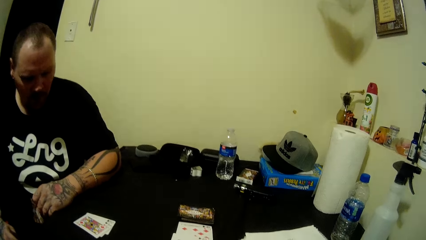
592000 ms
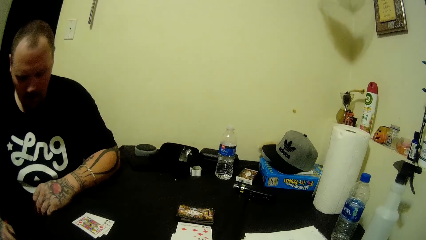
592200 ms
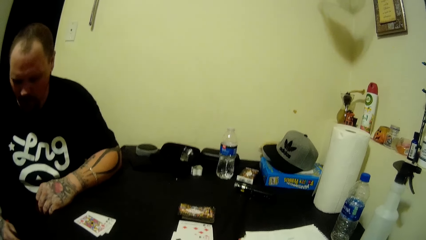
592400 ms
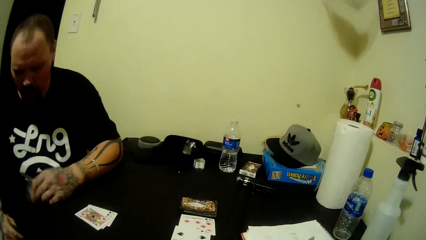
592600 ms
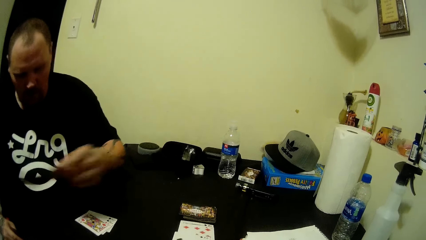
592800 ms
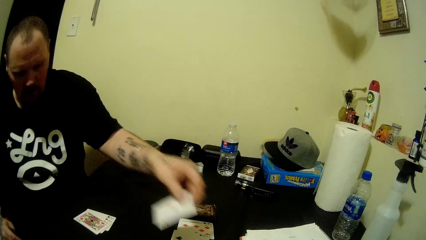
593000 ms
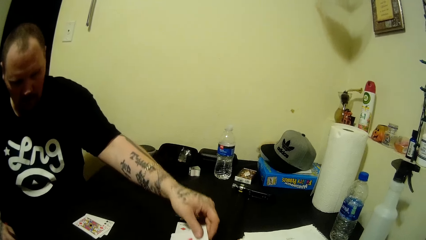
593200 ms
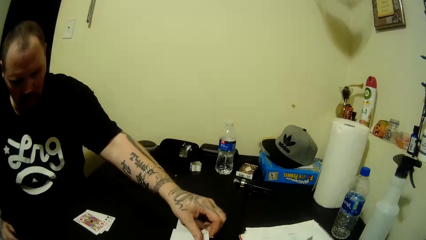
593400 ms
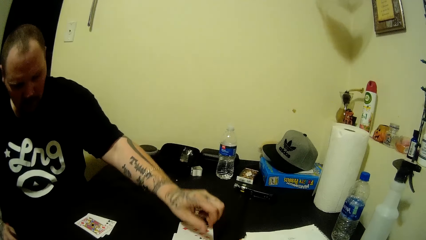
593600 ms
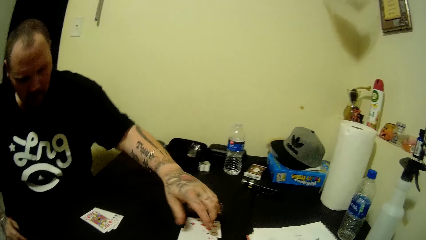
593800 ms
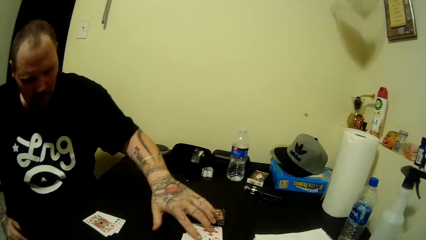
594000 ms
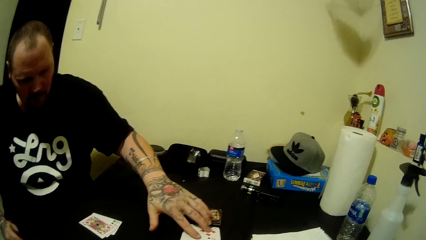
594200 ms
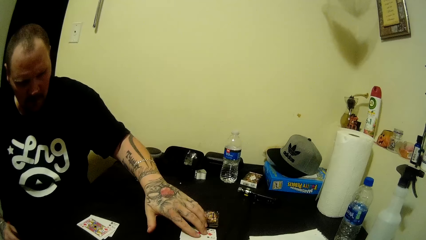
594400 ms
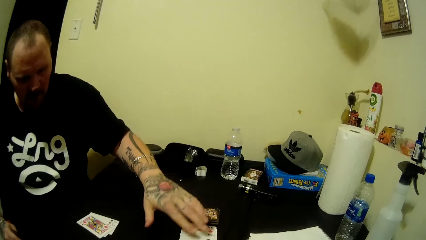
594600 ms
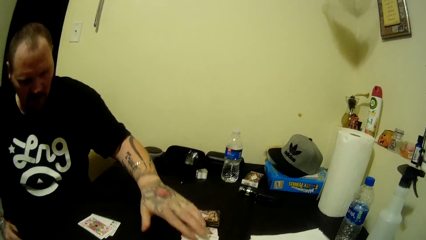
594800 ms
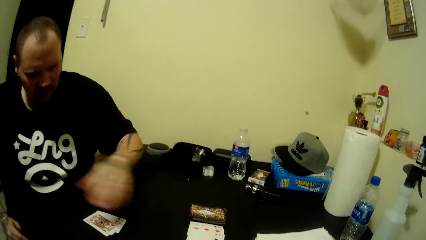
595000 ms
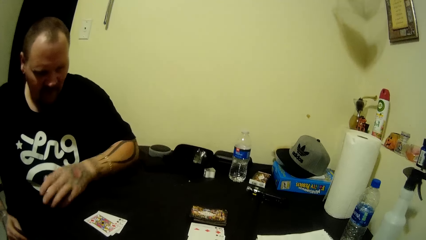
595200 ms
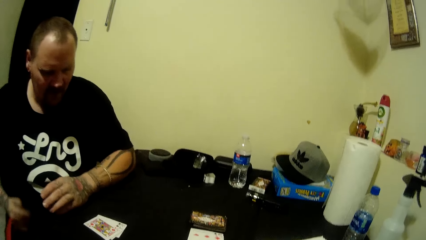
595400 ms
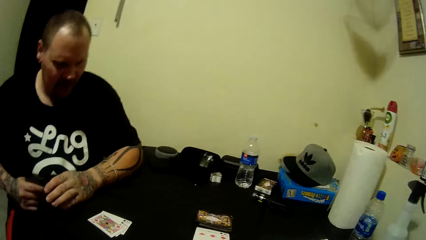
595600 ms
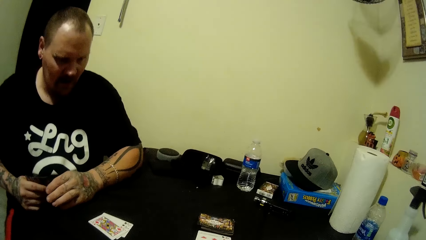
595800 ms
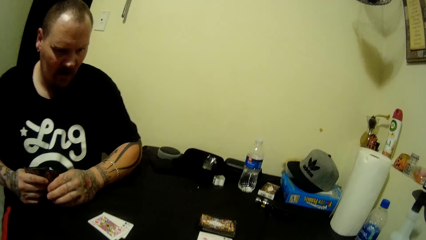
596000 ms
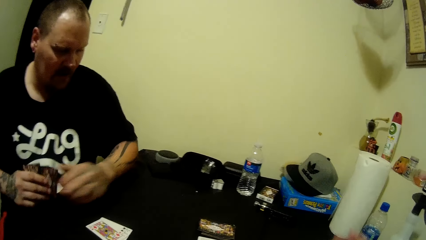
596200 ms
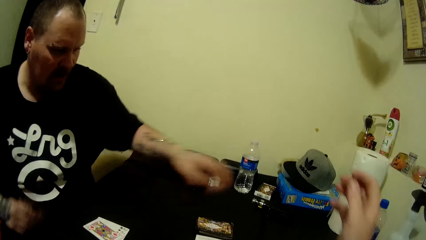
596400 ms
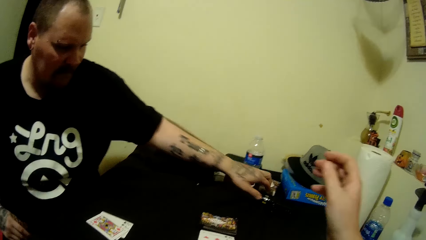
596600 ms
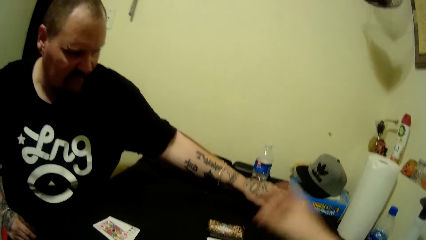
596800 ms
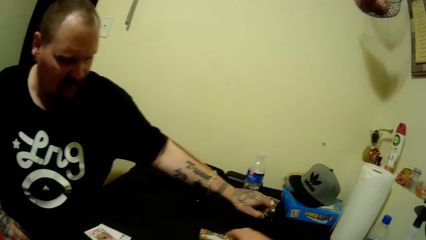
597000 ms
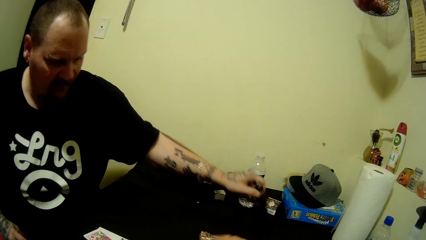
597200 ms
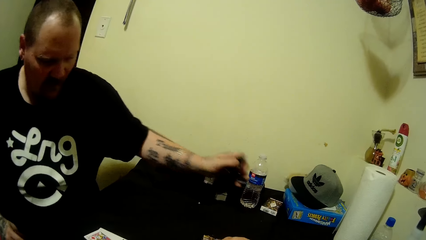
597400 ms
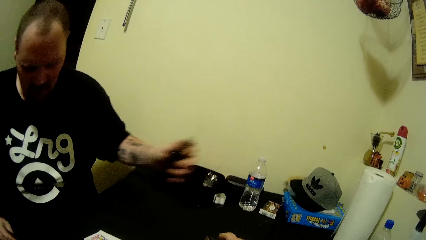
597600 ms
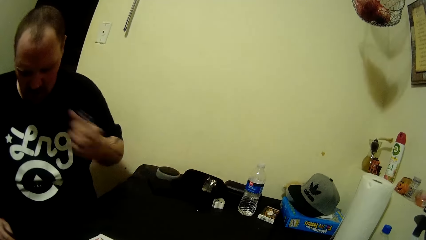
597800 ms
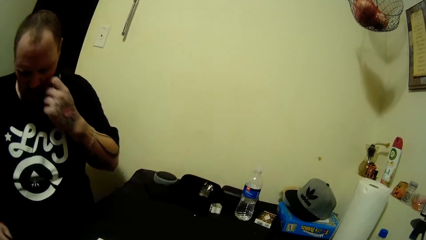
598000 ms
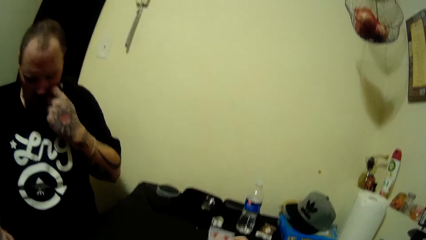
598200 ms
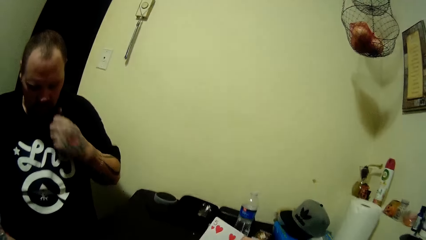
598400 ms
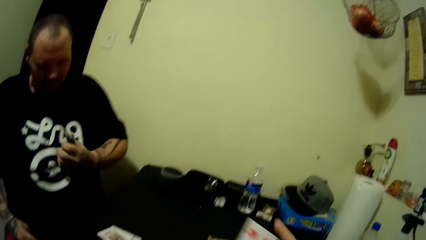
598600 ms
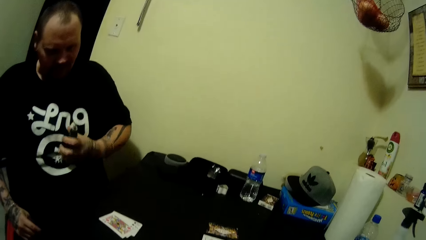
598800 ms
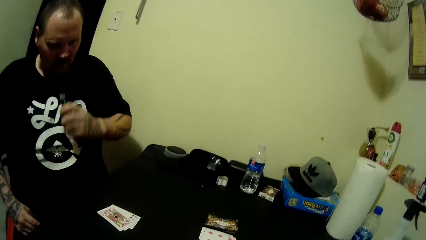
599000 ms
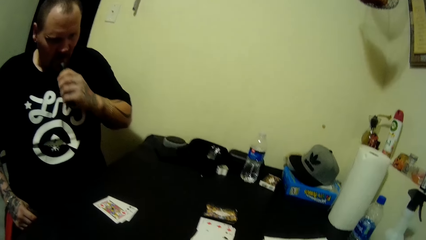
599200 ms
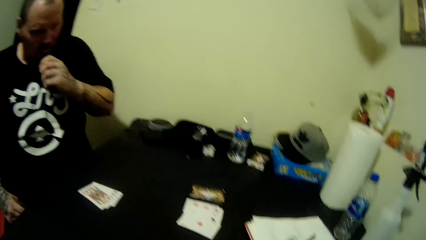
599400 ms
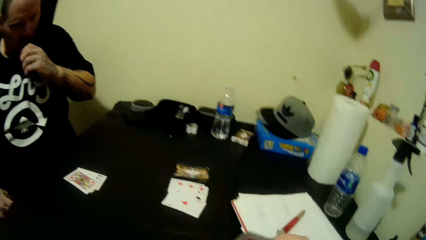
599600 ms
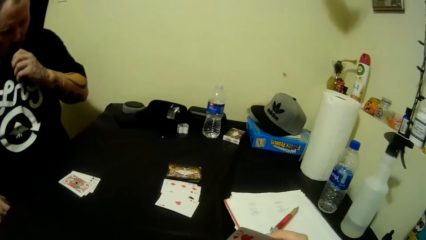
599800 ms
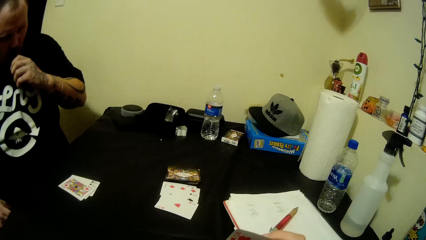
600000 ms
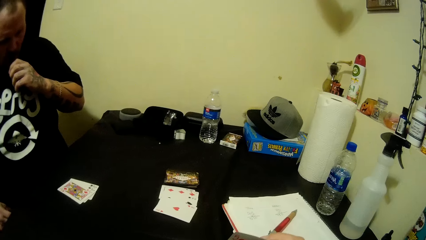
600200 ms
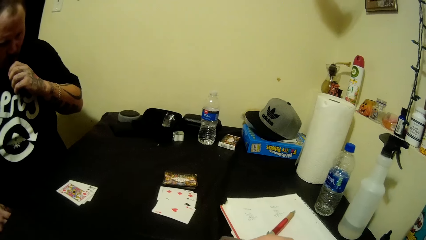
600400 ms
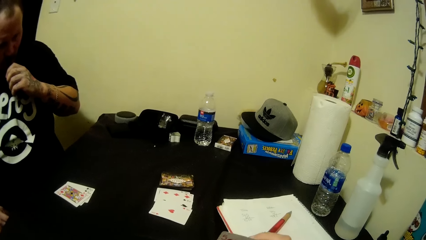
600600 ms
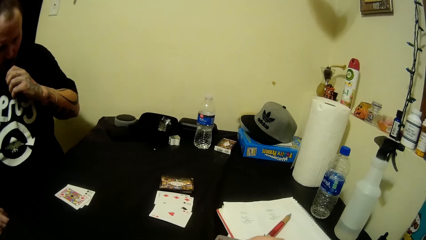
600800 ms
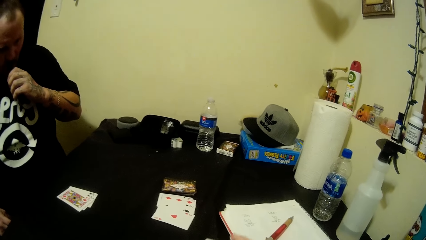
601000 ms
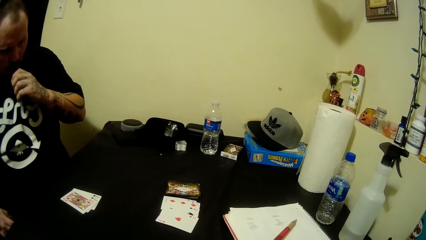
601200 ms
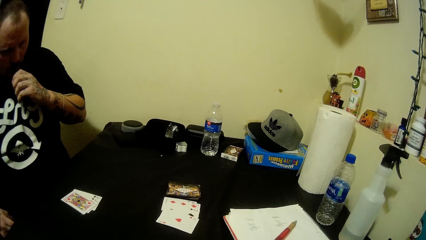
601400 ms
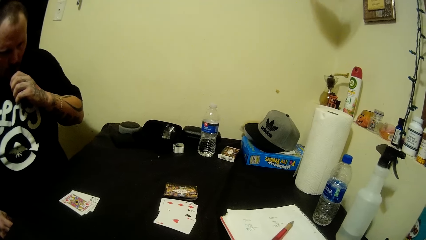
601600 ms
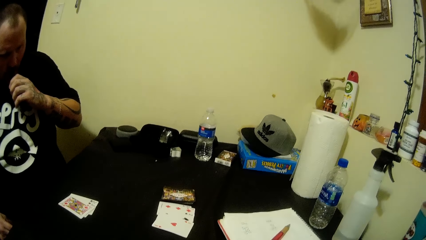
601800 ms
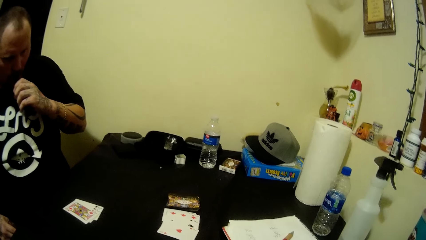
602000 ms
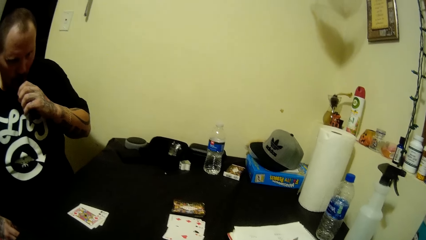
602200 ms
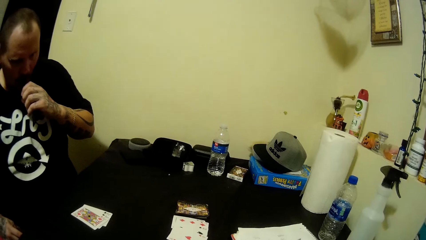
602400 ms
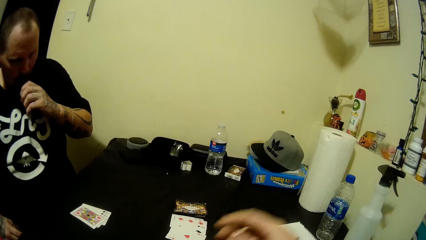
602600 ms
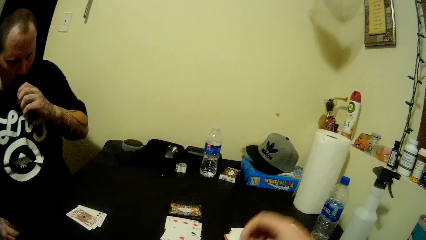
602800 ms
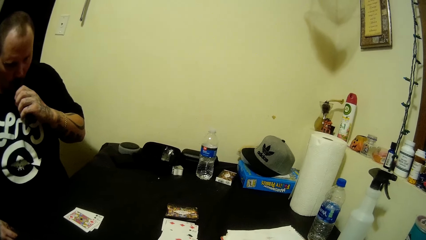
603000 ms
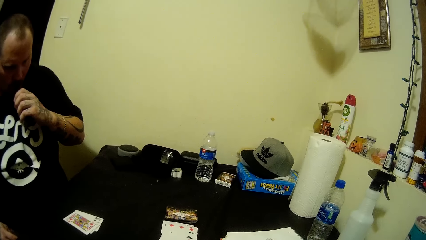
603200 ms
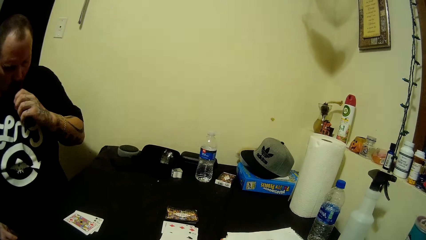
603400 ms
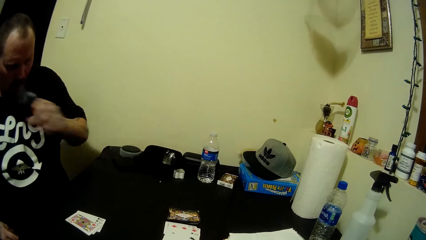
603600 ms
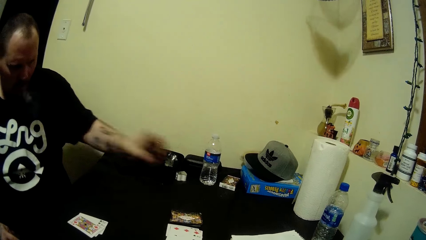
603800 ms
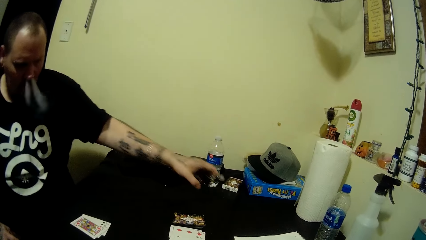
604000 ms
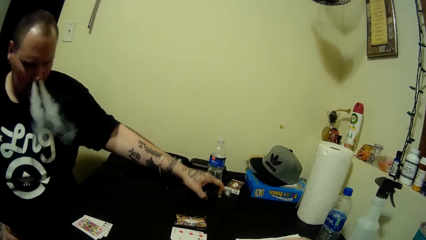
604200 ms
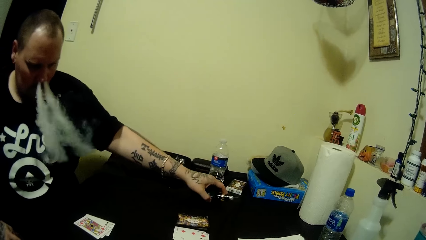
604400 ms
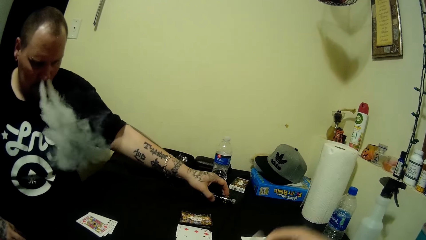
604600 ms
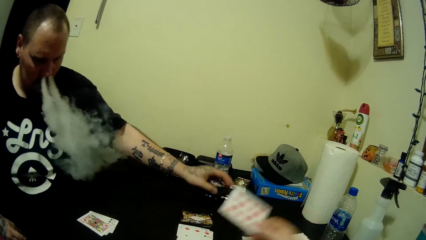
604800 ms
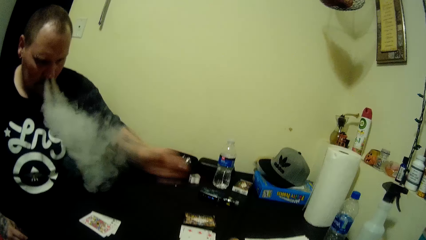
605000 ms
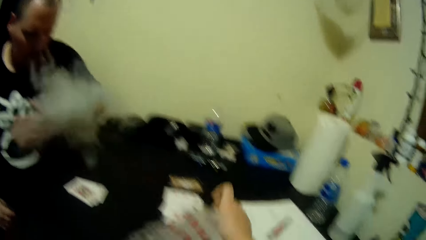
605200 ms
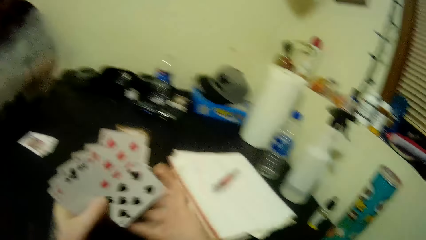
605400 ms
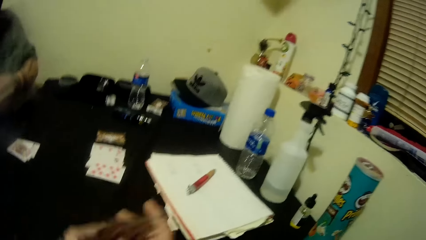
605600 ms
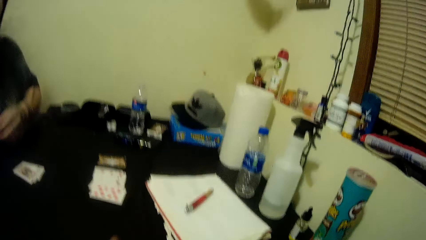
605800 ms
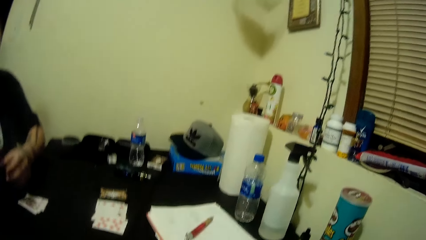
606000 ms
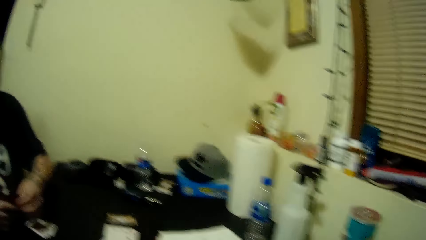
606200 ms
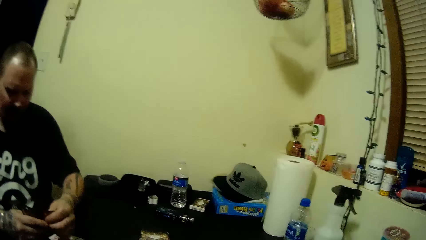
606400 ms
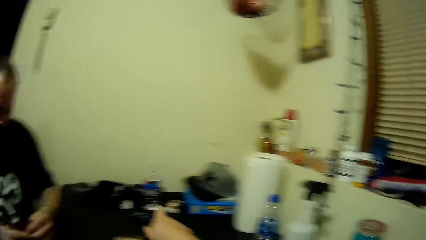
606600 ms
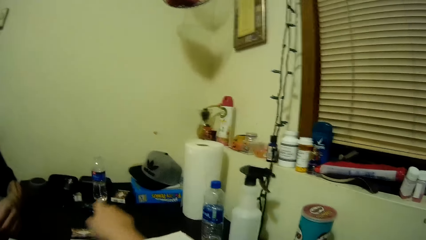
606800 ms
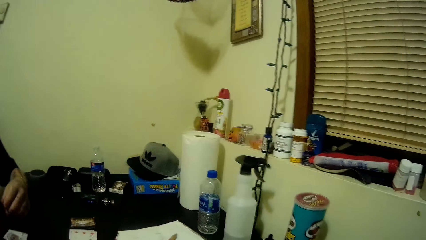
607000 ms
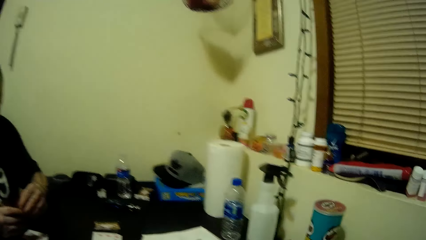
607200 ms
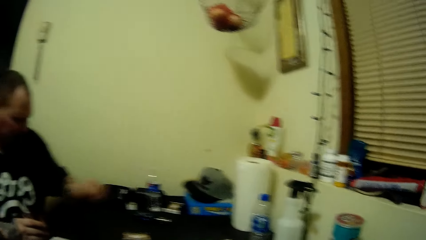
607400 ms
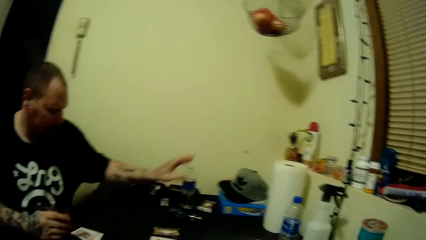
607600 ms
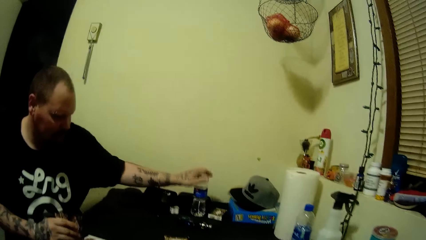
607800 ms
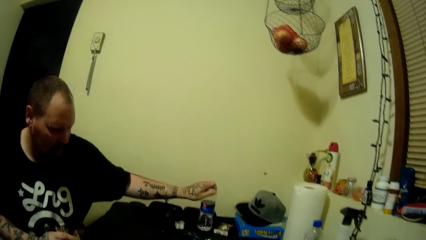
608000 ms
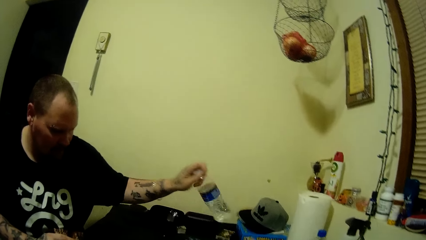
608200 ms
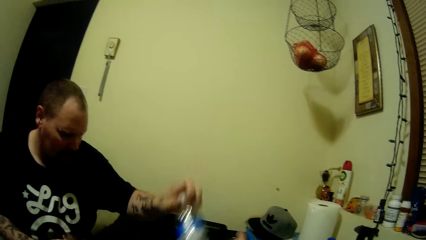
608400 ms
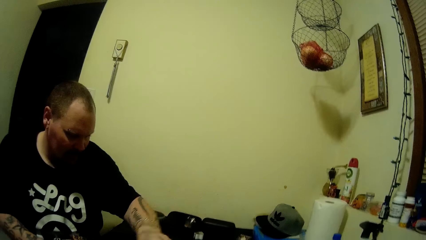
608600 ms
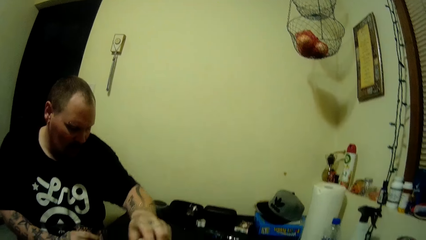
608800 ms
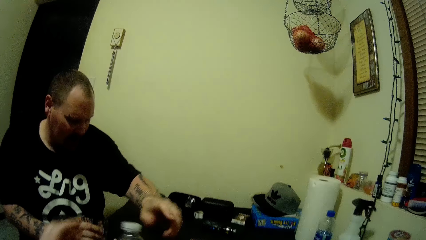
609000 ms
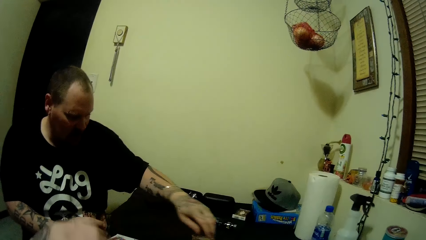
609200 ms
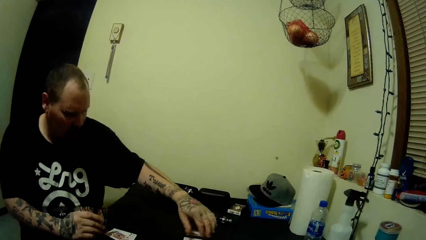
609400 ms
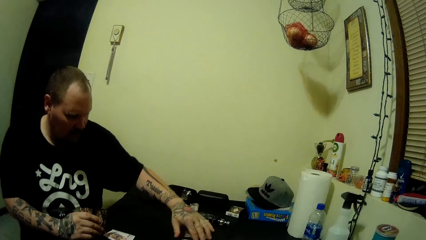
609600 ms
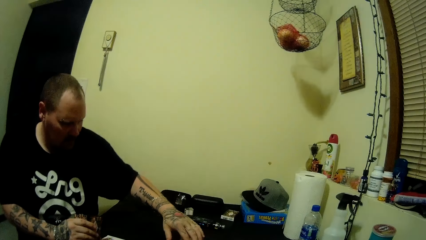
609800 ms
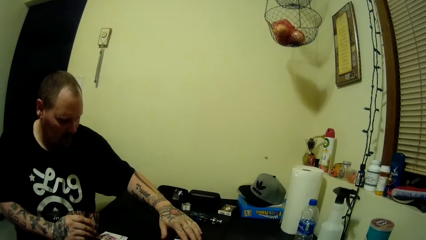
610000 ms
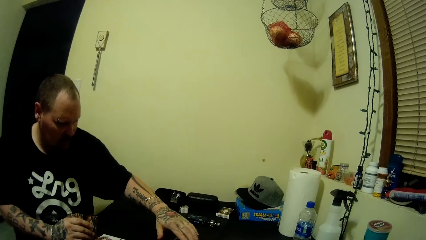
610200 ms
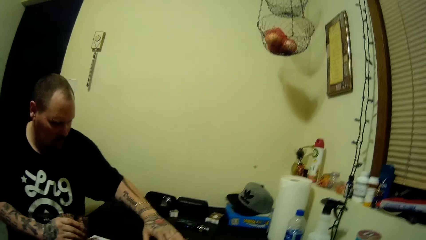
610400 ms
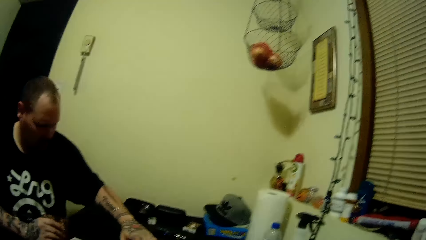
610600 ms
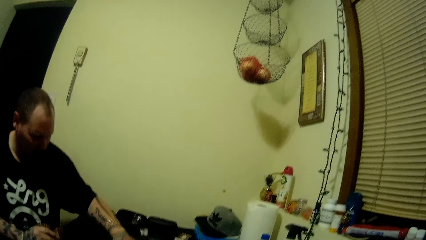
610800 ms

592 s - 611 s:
A man places the card on the table with his left hand. The man picks up a pipe from the table with his left hand. The camera wearer picks up a card. The man touches his face with his left hand, sucks smoke from the pipe, and drops the pipe on the table. The camera wearer places the card on the table with her right hand. She looks at the cards. The man picks up a bottle of water from the table with his left hand. The man passes the bottle of water to the camera wearer with his left hand. The camera wearer opens the bottle.
